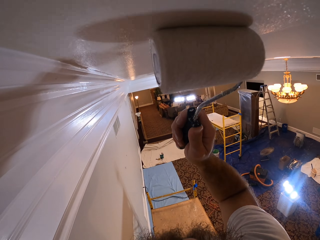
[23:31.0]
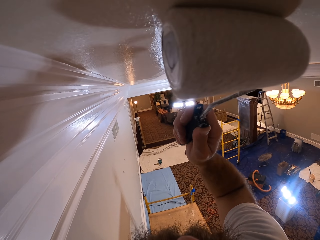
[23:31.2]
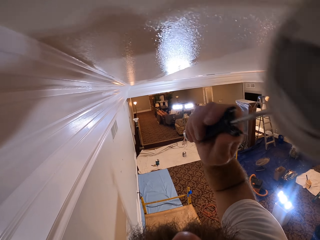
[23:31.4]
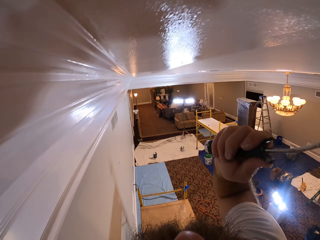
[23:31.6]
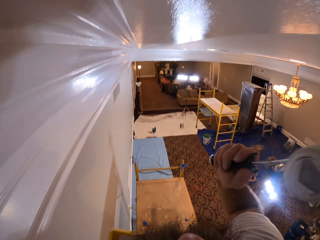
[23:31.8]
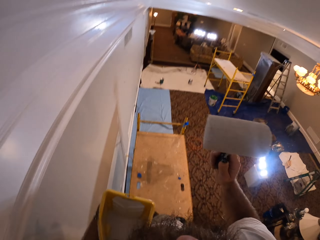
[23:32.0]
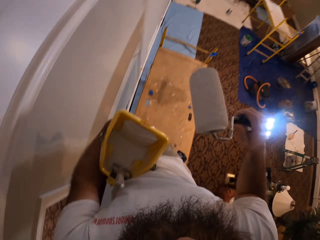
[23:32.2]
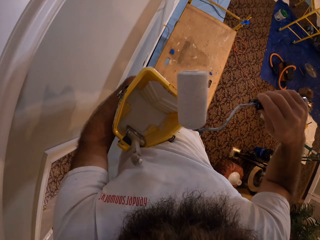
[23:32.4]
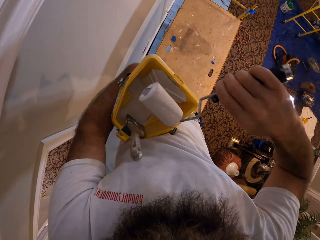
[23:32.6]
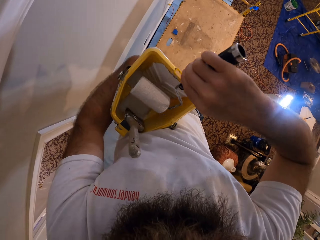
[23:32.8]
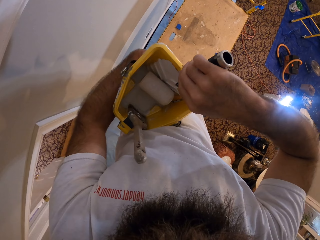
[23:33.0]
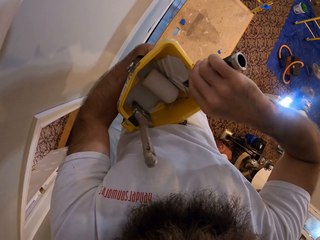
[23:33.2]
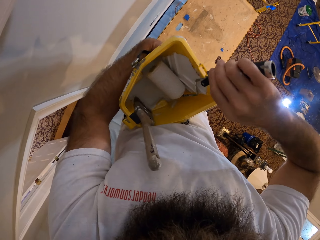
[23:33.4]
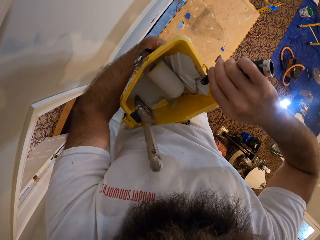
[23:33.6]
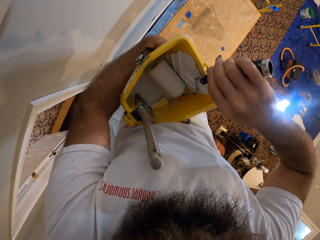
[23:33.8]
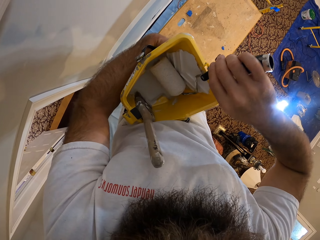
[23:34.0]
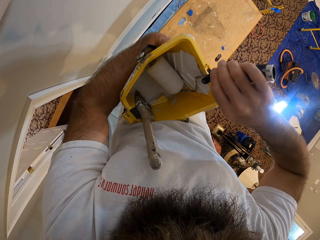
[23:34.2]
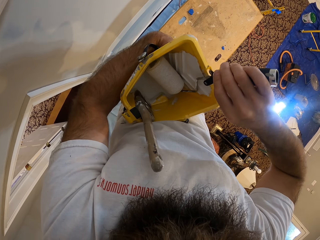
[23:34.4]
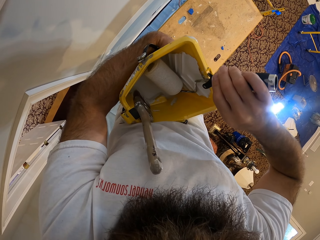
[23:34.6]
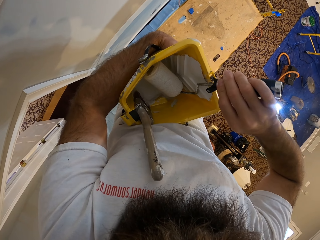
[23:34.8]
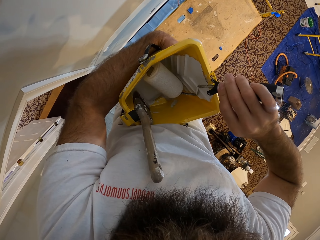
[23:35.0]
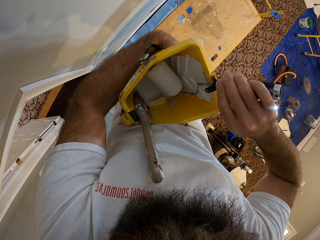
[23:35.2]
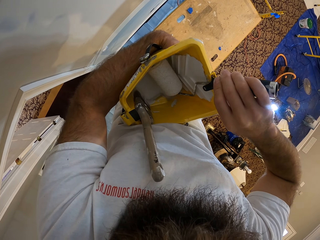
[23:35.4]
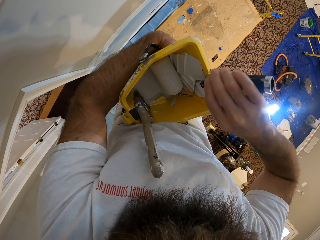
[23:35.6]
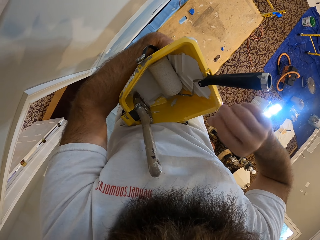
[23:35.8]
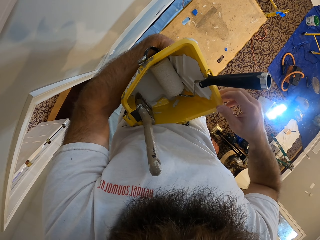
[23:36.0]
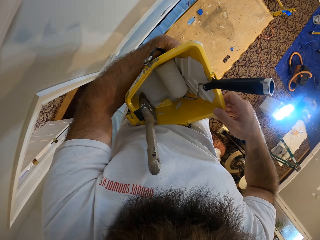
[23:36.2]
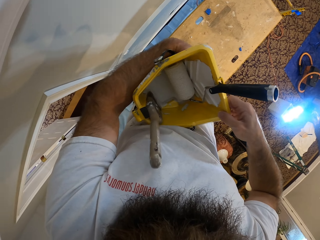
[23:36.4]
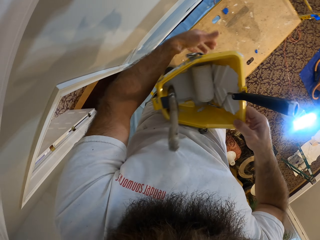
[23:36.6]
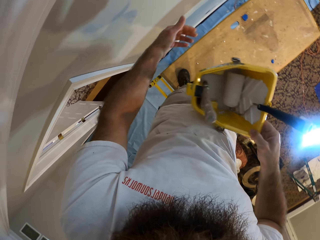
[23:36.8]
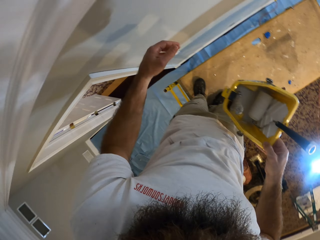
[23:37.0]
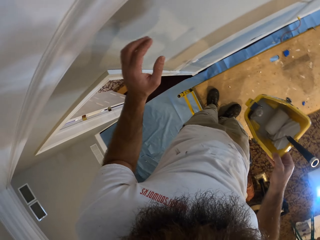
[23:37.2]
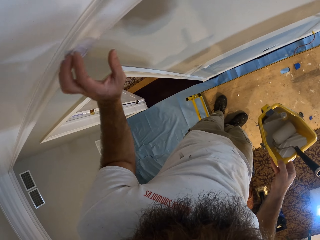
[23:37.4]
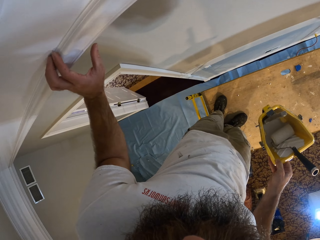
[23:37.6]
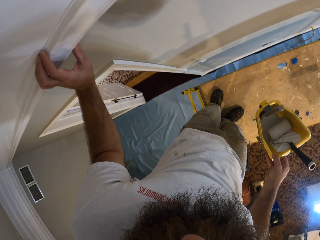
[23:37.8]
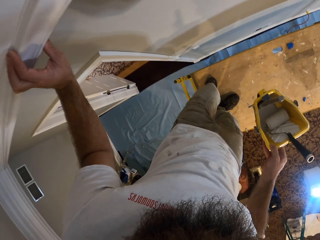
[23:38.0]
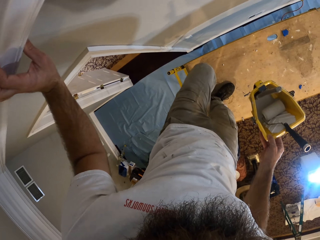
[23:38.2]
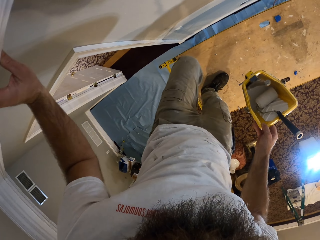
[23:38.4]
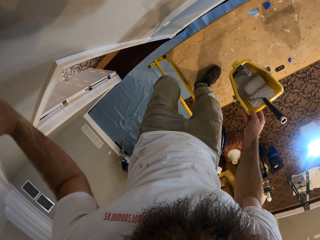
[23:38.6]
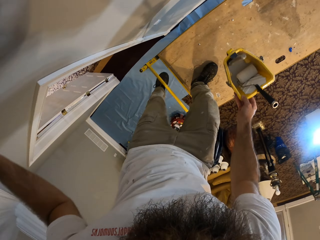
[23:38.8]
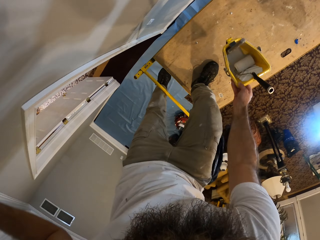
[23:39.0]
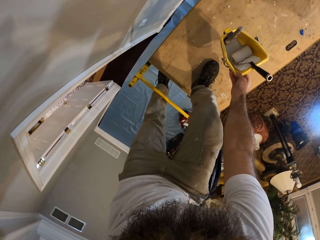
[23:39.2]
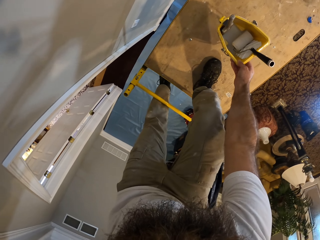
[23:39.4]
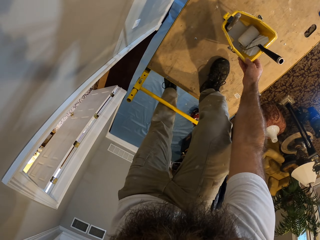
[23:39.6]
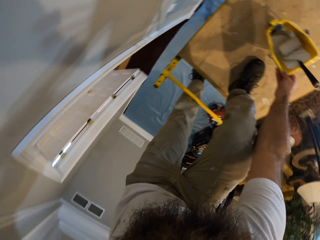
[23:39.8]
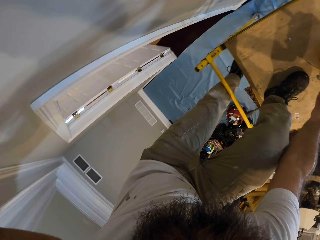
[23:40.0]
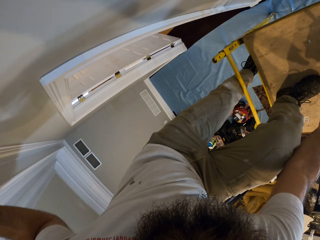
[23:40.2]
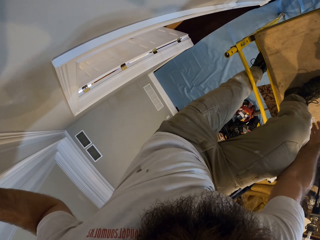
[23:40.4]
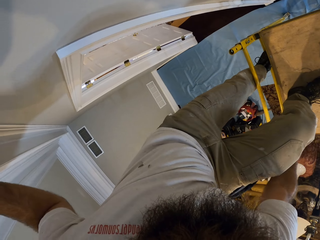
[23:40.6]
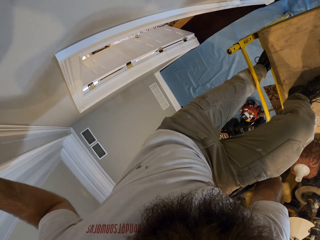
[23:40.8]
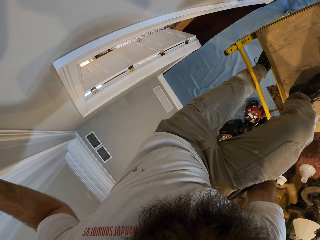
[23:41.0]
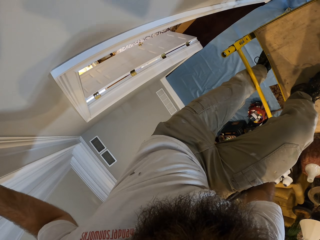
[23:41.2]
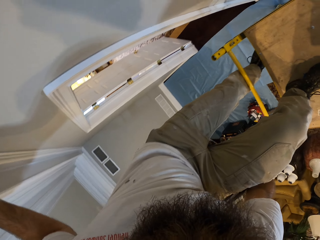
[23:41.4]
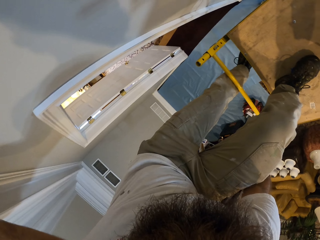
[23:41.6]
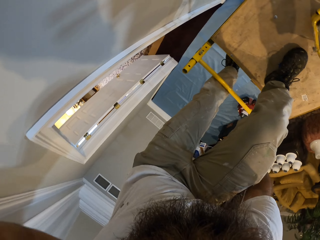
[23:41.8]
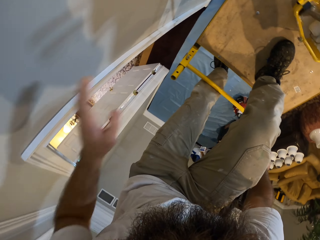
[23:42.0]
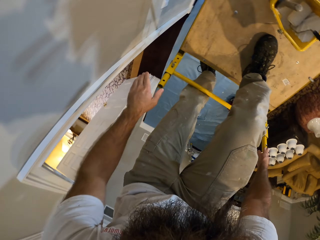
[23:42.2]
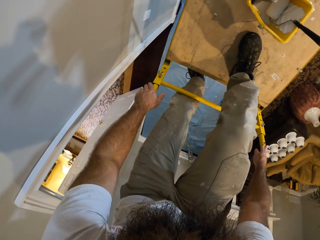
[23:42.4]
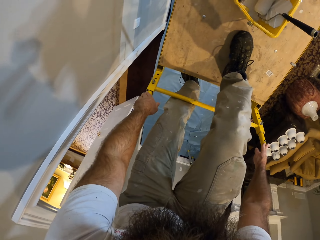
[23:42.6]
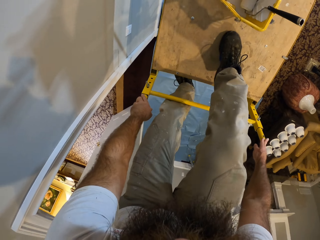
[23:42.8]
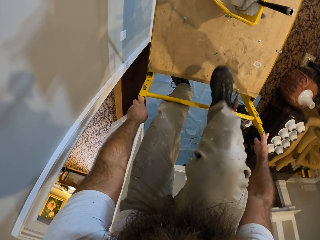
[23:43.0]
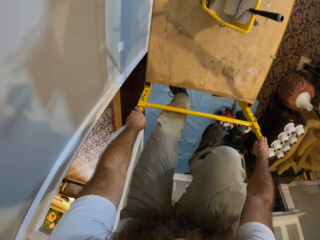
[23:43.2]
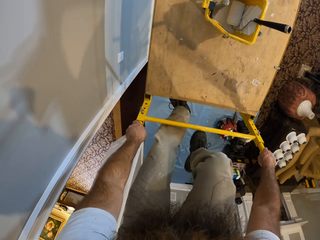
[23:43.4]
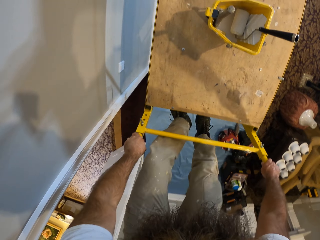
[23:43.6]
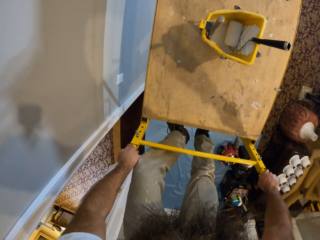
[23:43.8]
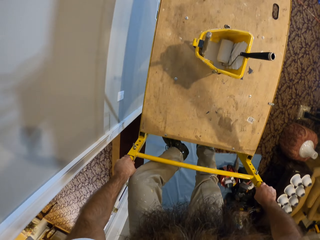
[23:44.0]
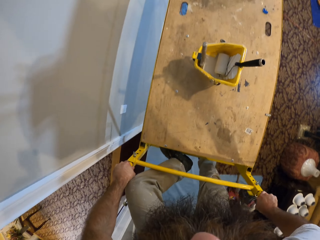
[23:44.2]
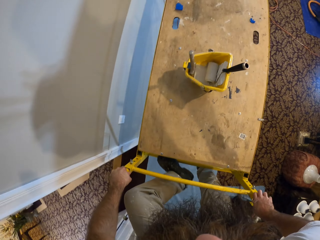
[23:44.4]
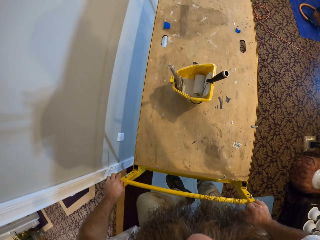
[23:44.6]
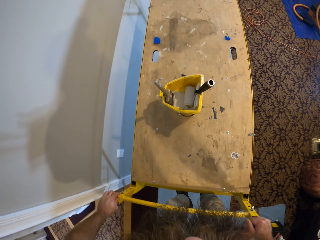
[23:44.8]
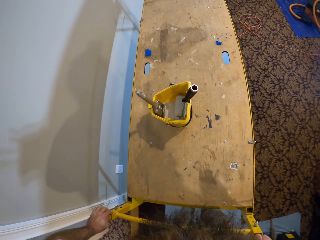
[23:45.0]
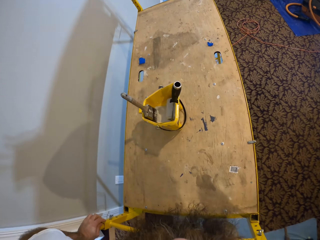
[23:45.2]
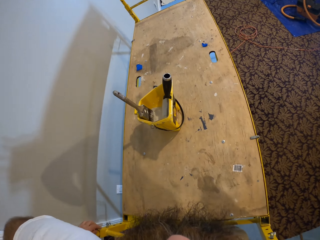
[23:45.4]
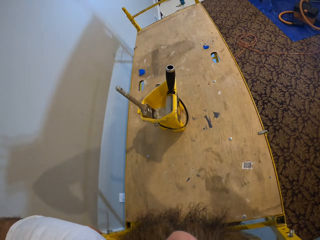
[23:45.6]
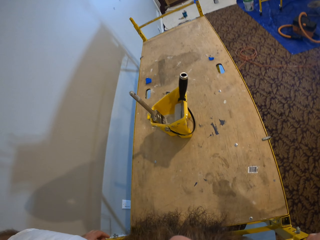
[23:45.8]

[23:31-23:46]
The camera wearer drops the paint roller in his right hand in the paint bucket in his left hand. He passes the paint bucket from his left hand to his right hand. He steps on the ladder. He drops the paint bucket in his right hand on a work table, on top of the timber. He touches the metal ladder and climbs down the ladder.

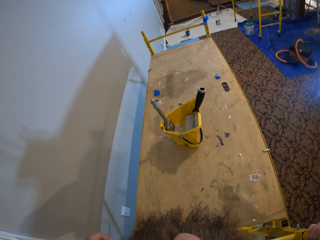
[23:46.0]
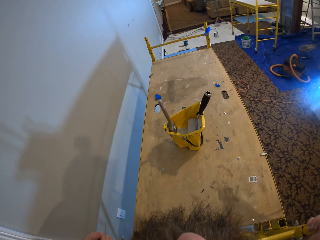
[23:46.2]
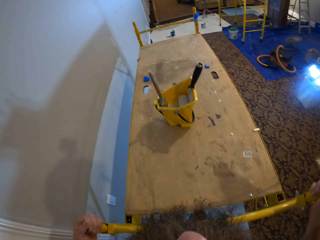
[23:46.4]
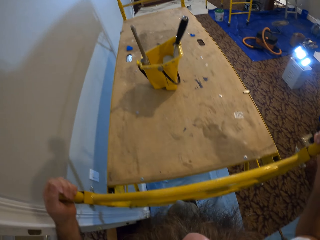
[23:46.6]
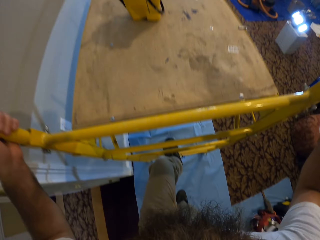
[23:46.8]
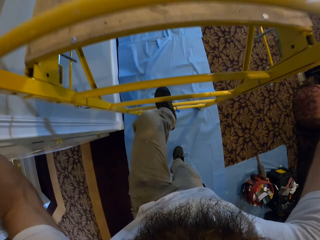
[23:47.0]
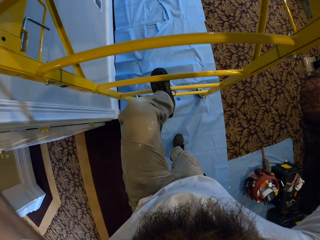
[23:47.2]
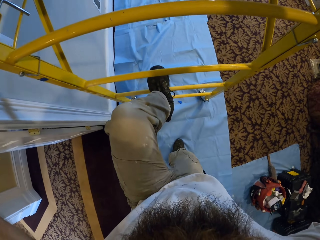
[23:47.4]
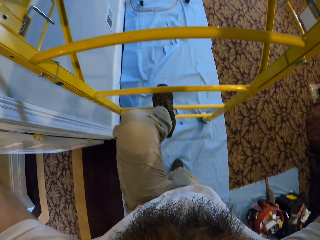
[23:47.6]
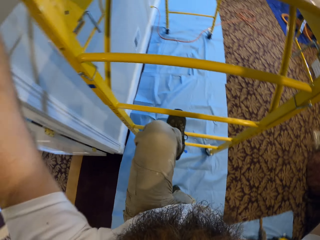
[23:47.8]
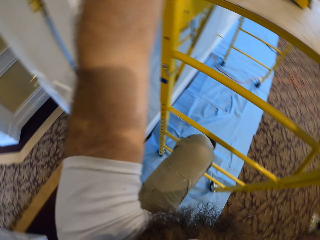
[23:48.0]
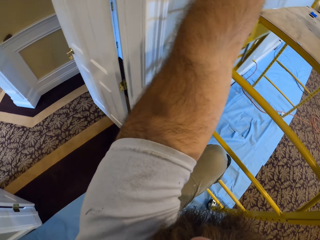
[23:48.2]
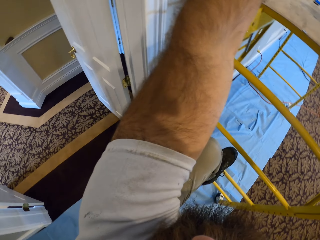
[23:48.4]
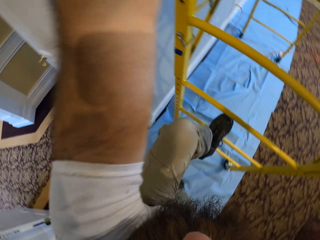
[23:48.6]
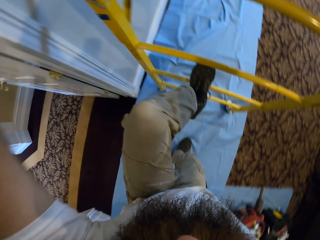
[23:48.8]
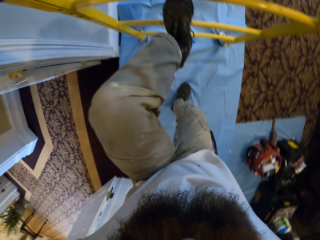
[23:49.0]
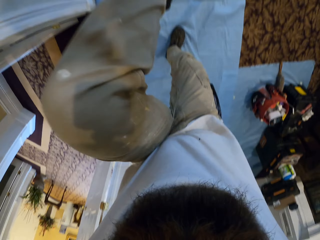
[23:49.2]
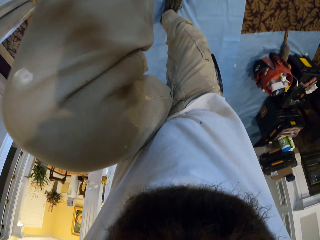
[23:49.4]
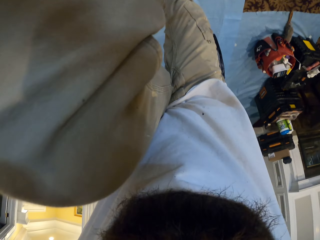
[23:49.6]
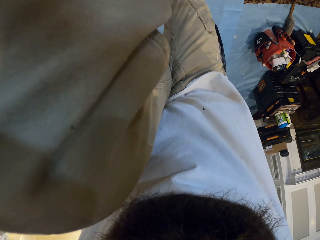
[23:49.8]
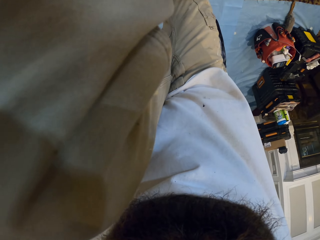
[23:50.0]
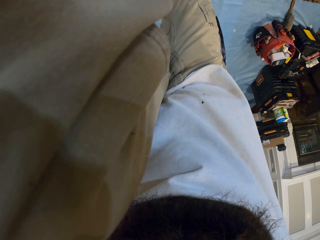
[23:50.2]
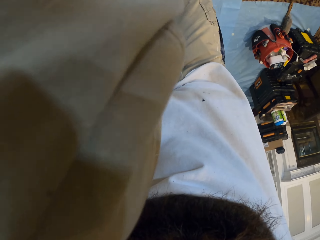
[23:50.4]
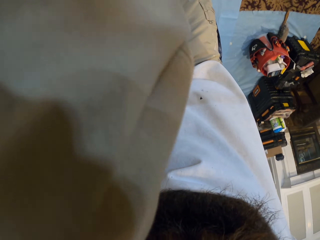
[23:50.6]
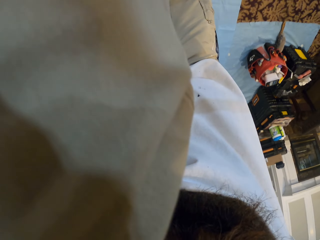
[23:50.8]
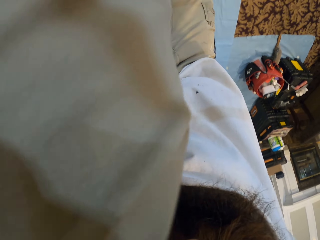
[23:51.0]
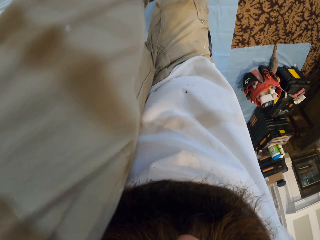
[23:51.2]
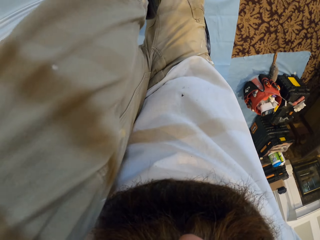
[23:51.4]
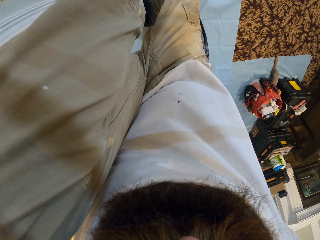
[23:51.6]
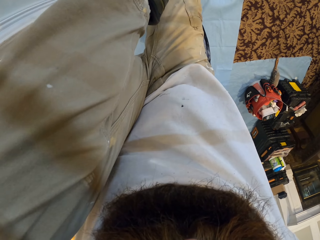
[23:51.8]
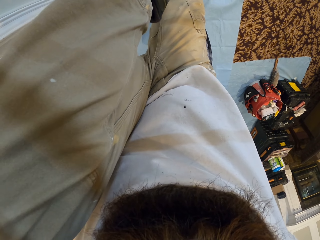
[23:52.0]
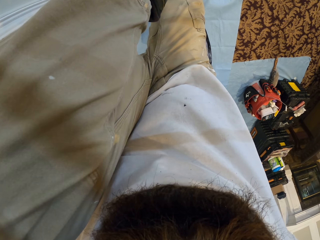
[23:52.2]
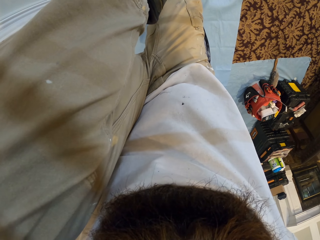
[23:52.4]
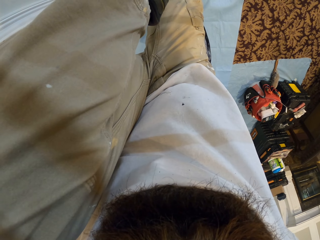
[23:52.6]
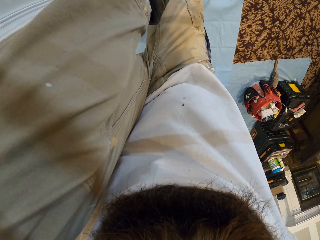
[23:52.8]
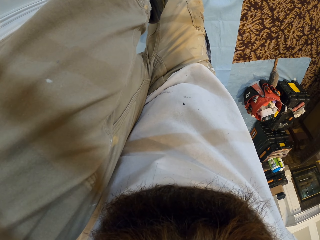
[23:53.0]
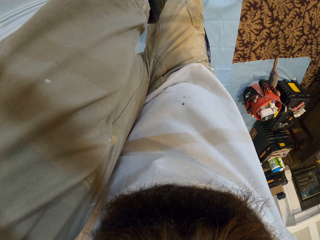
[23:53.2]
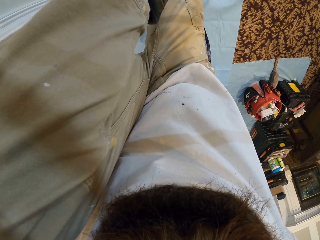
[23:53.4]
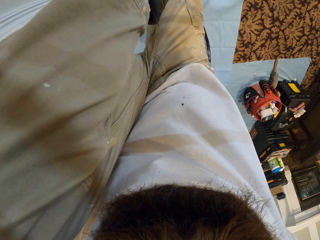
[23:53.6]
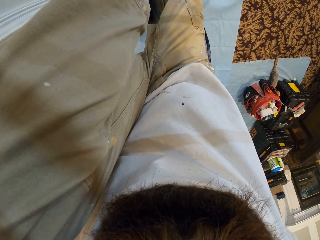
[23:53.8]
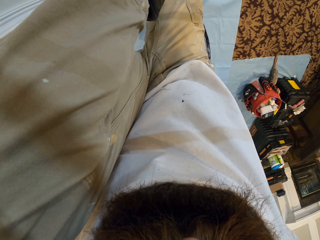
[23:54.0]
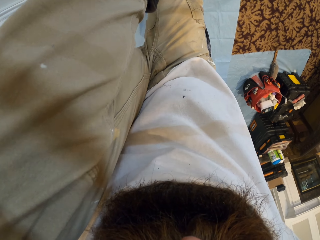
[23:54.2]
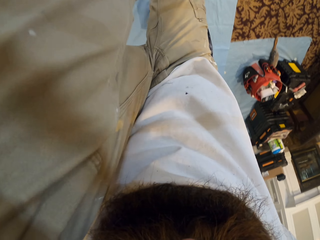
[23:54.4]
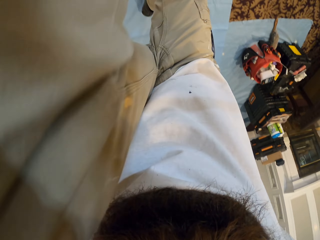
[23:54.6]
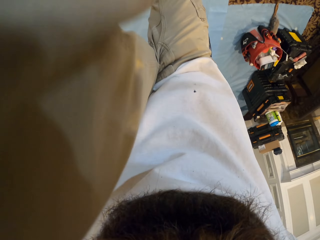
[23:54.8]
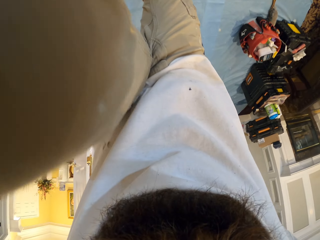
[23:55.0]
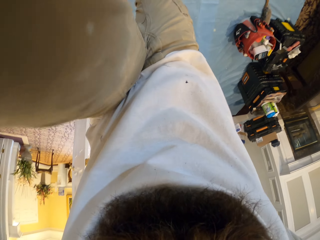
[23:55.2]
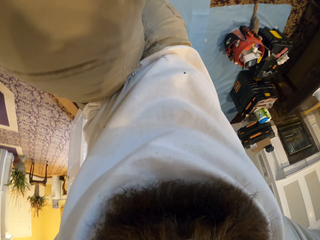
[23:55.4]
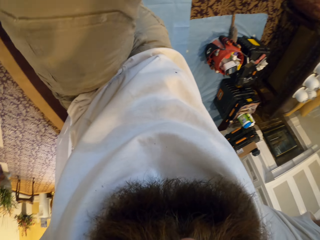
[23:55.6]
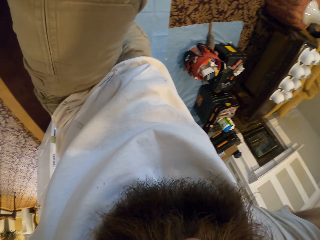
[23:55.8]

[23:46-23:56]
The camera wearer stares at the ladder.
